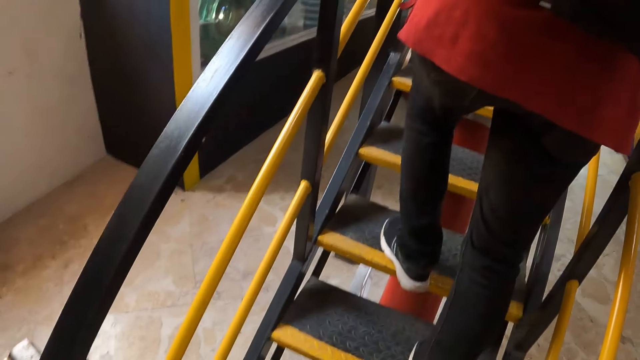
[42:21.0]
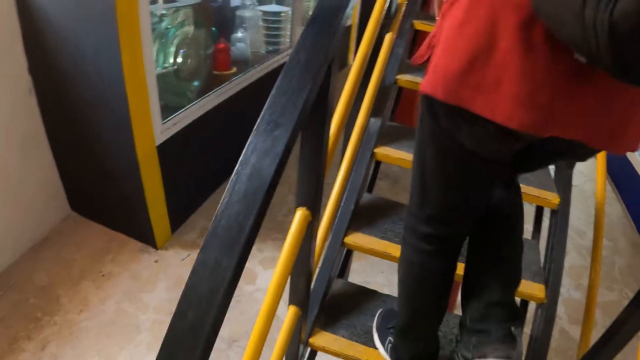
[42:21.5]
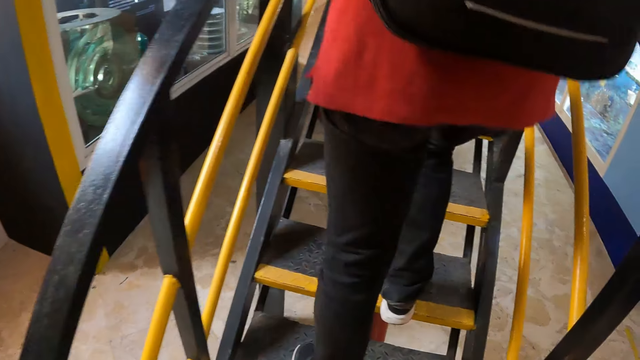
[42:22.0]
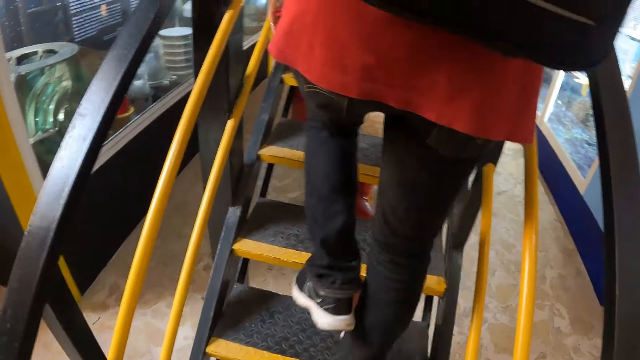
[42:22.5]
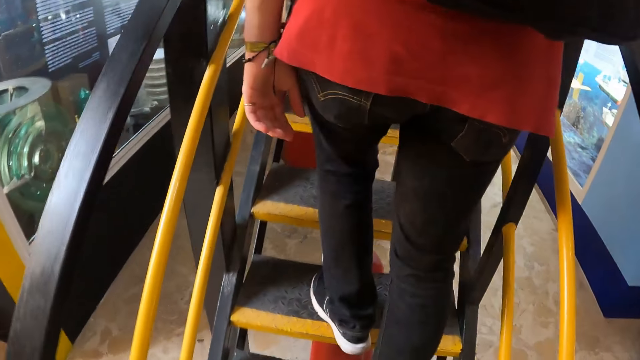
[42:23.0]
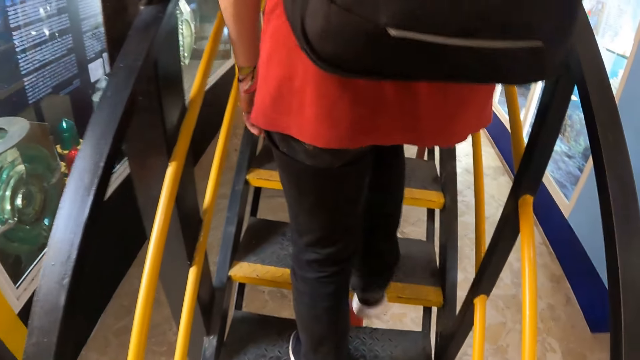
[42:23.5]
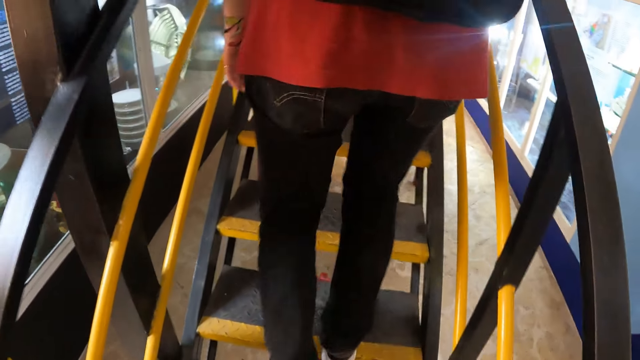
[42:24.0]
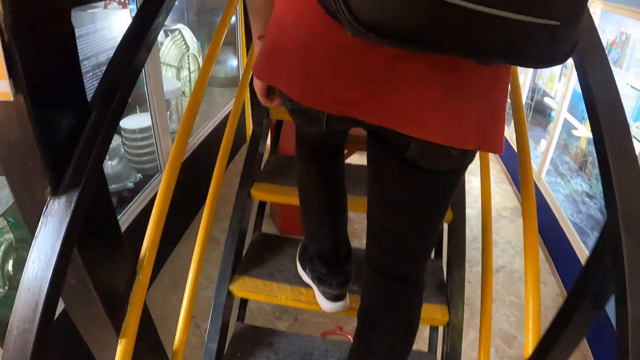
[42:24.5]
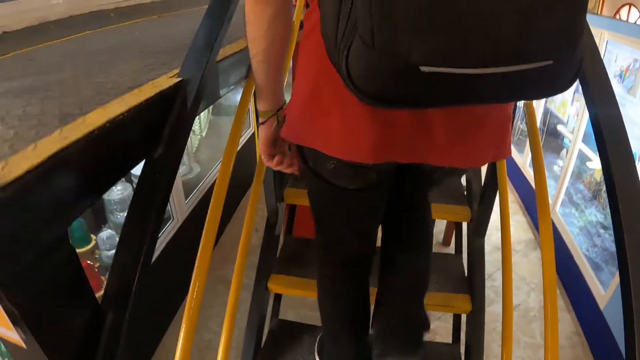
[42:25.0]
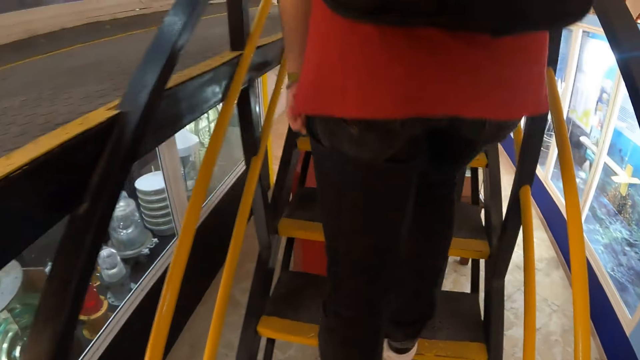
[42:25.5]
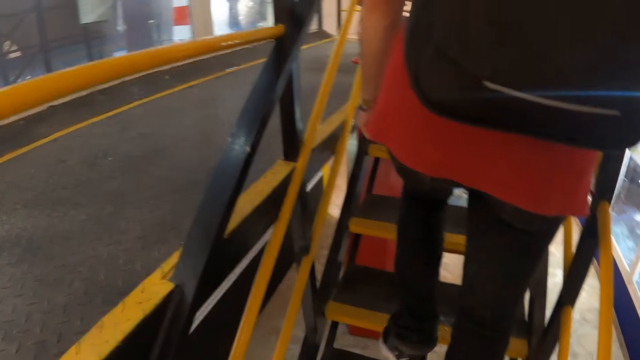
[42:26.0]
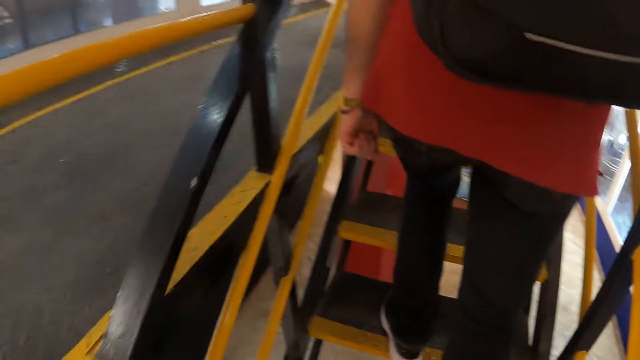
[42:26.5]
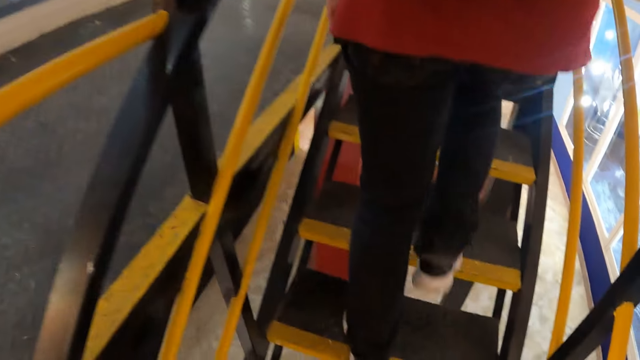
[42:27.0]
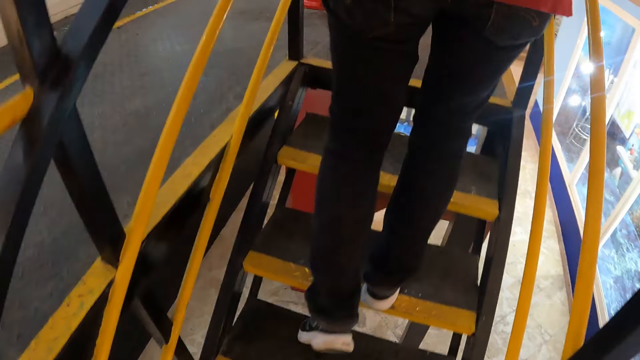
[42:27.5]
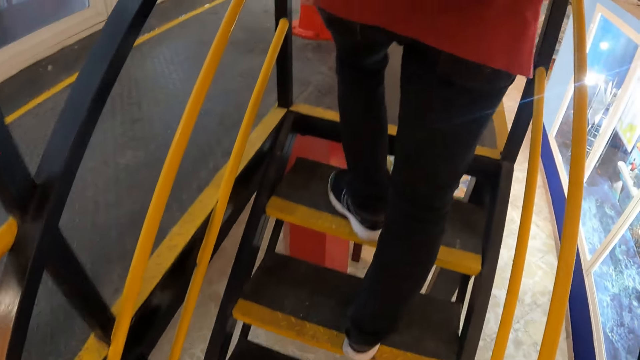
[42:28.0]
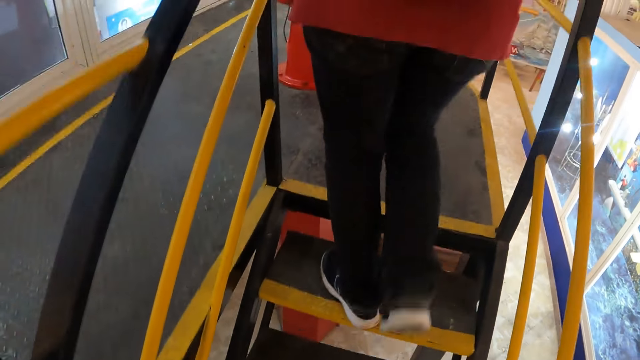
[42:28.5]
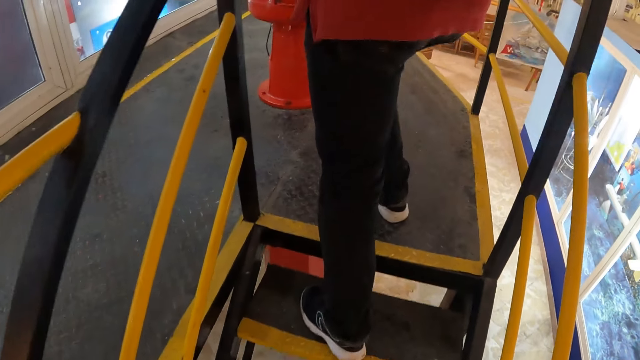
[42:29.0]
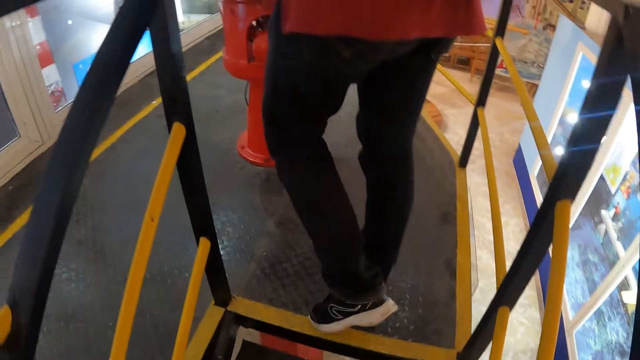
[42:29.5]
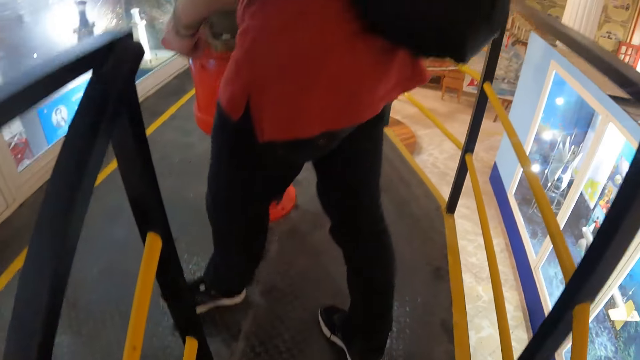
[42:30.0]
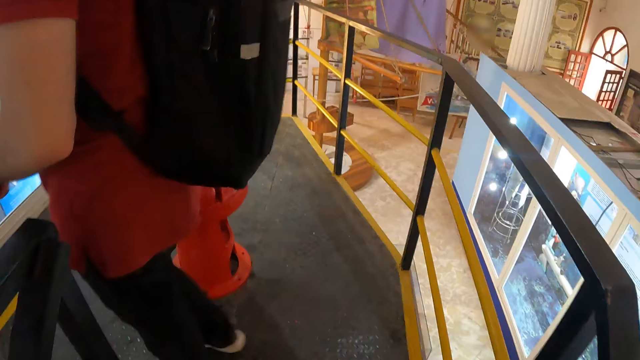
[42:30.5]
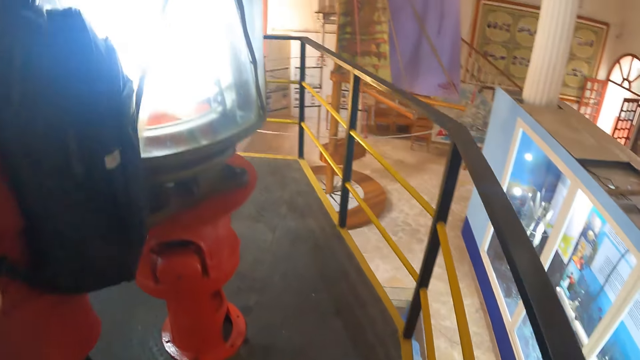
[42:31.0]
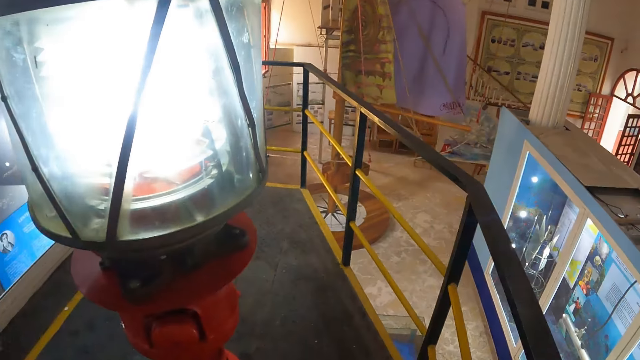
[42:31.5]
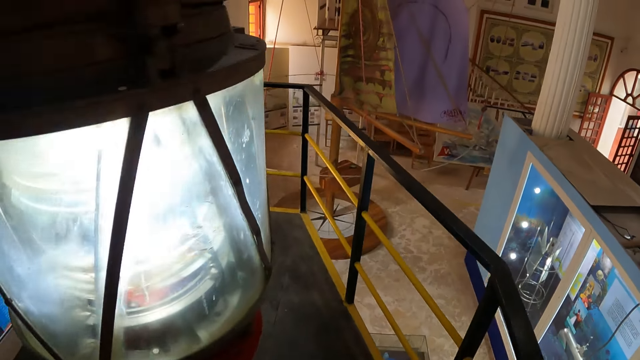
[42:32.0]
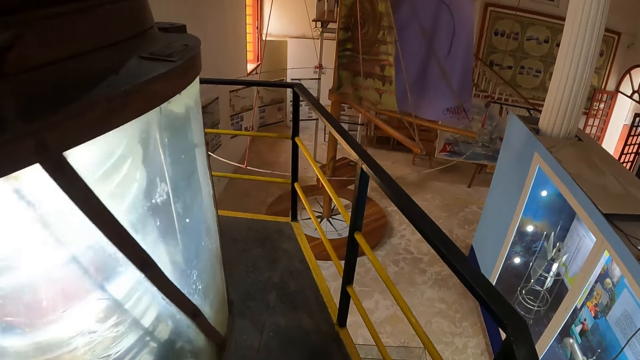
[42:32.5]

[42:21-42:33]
The camera wearer walks up the staircases.

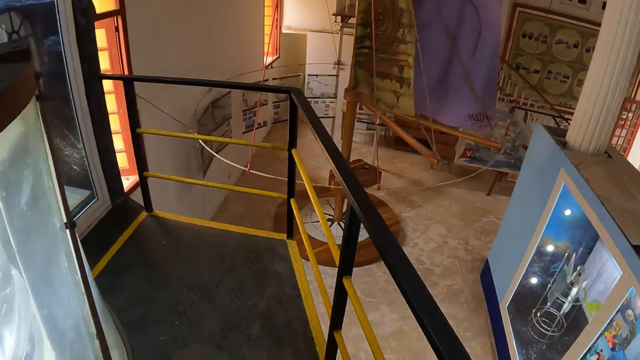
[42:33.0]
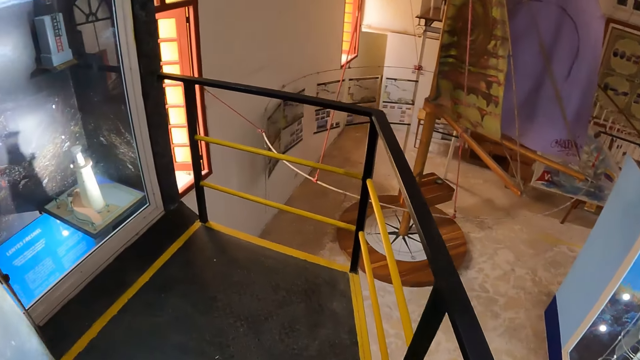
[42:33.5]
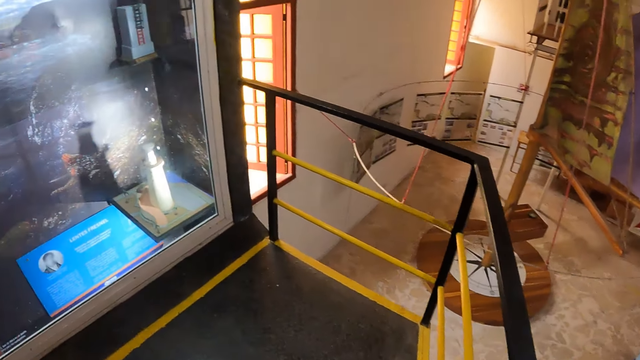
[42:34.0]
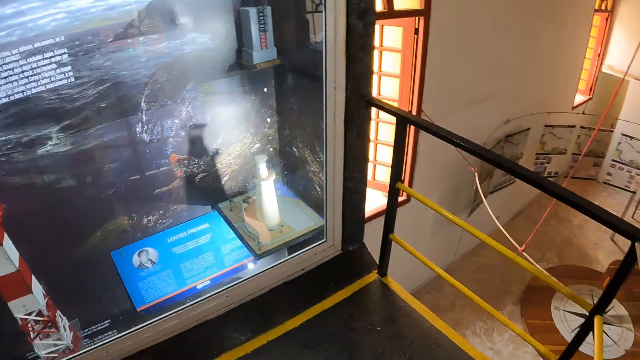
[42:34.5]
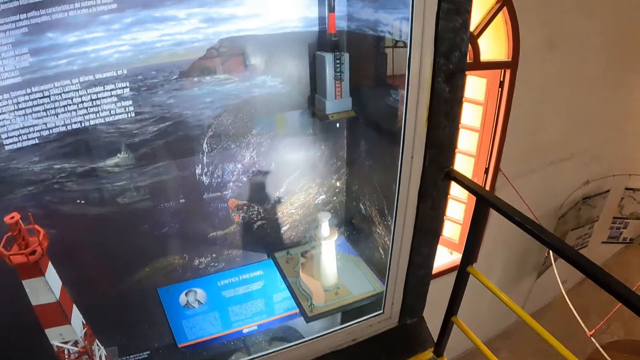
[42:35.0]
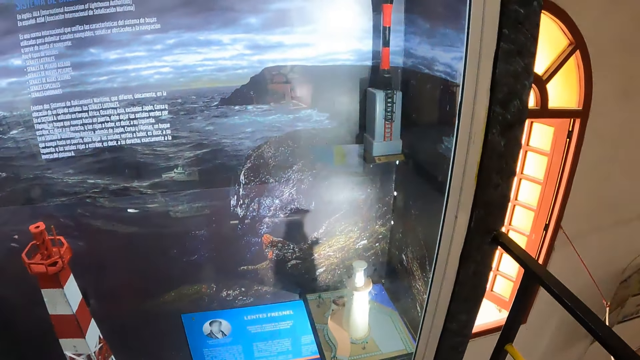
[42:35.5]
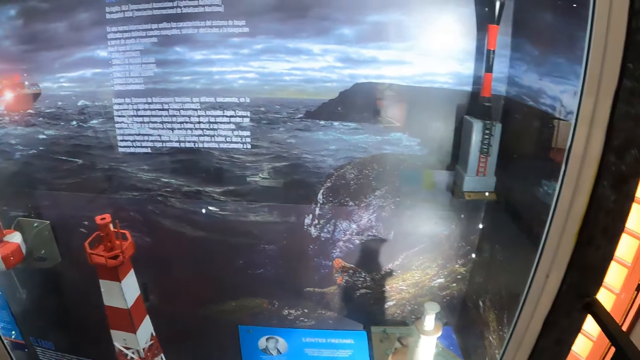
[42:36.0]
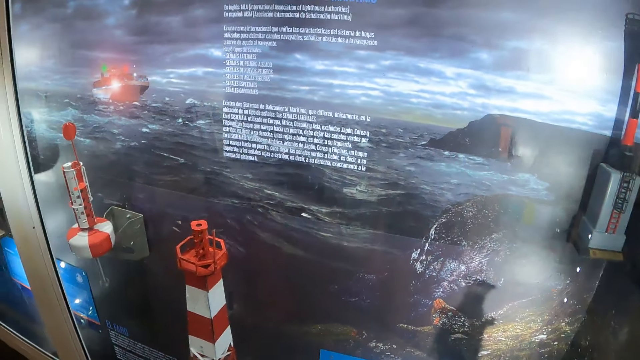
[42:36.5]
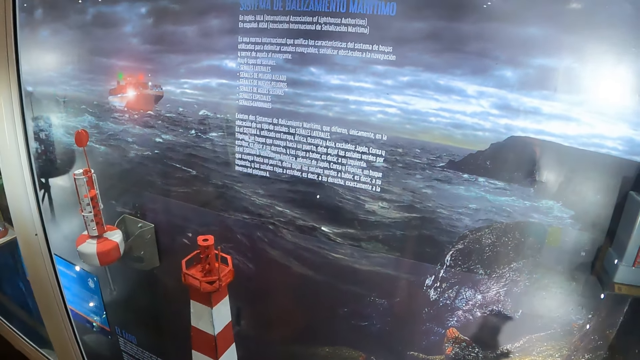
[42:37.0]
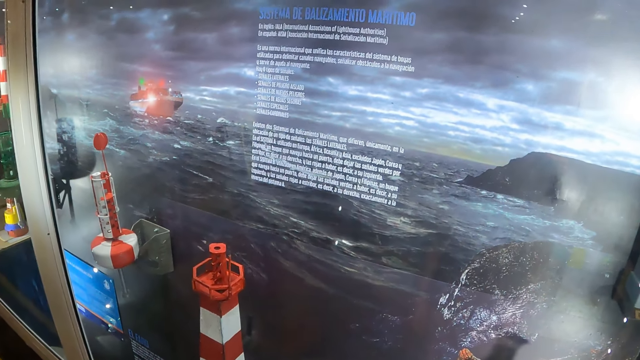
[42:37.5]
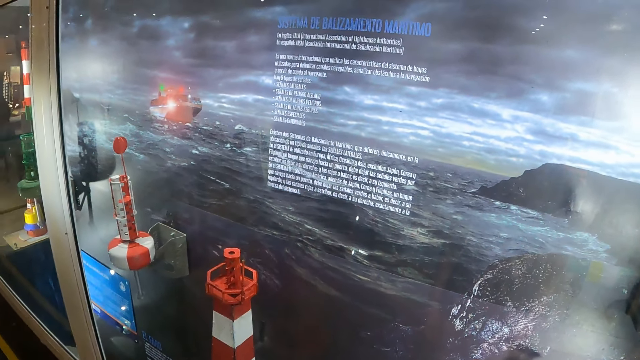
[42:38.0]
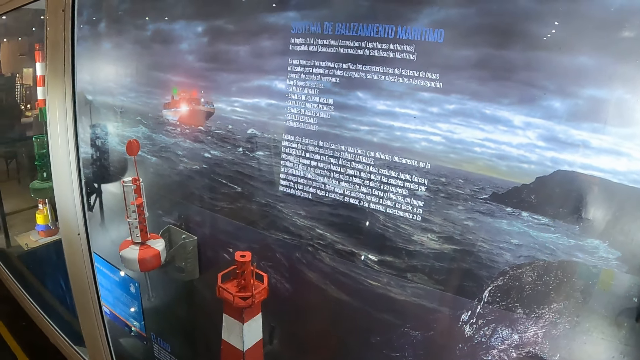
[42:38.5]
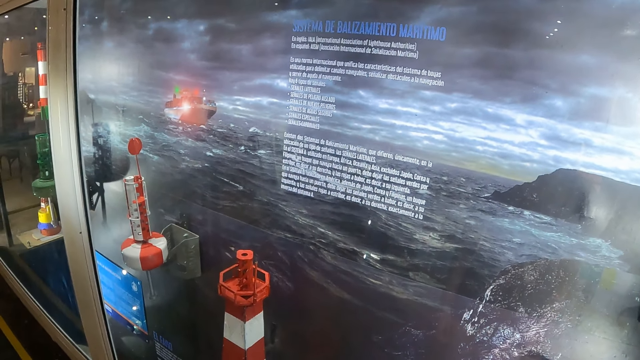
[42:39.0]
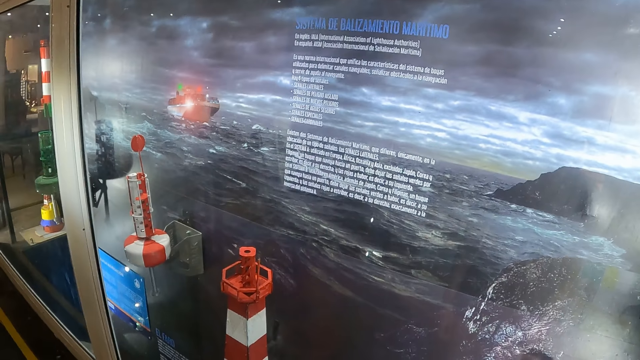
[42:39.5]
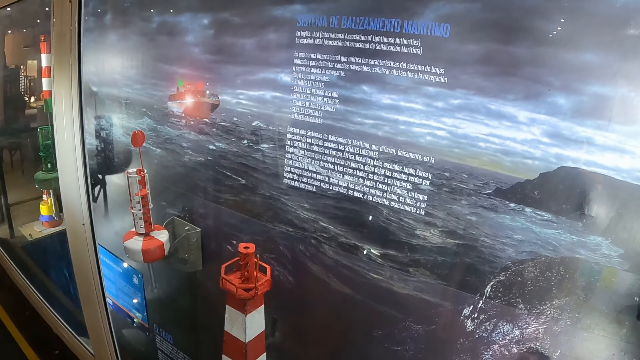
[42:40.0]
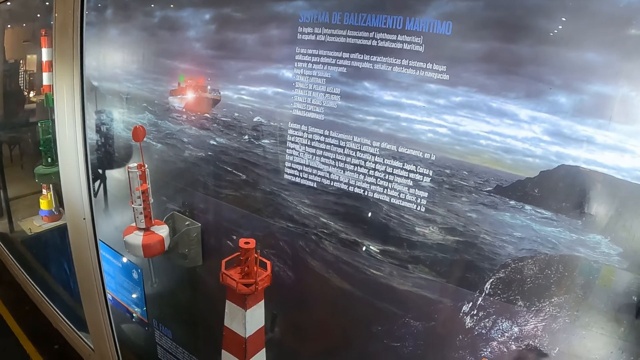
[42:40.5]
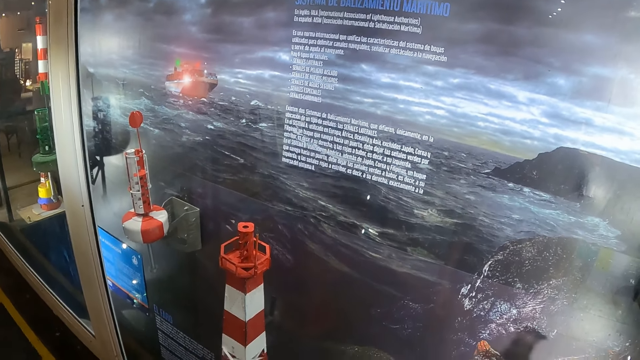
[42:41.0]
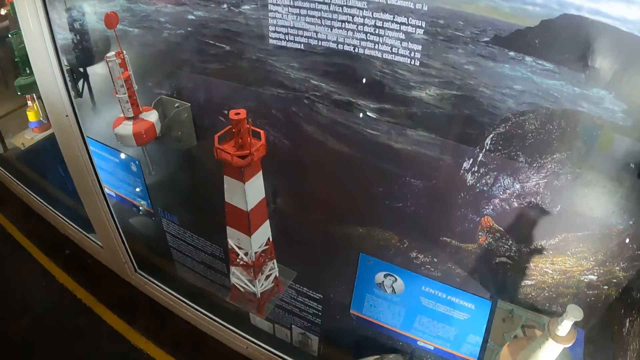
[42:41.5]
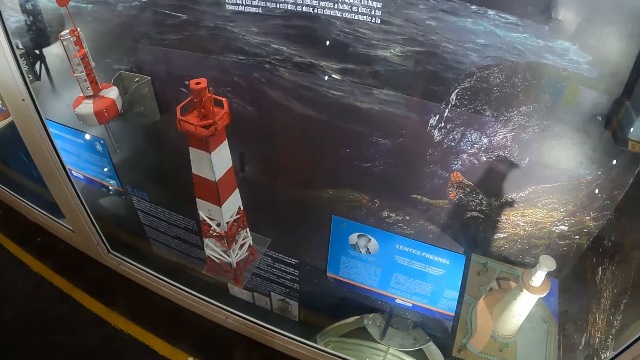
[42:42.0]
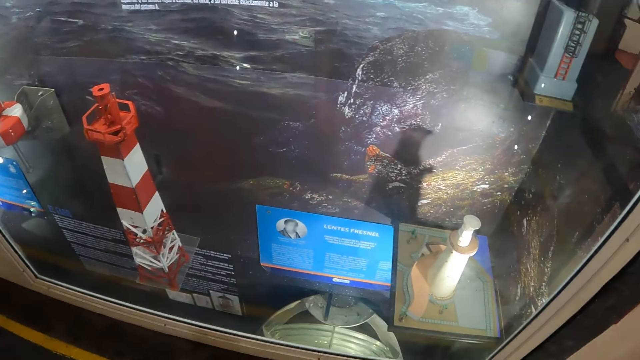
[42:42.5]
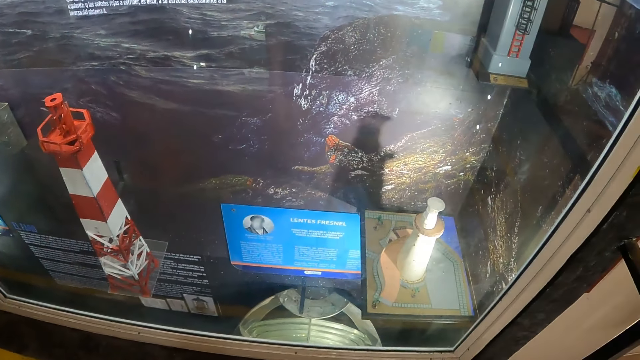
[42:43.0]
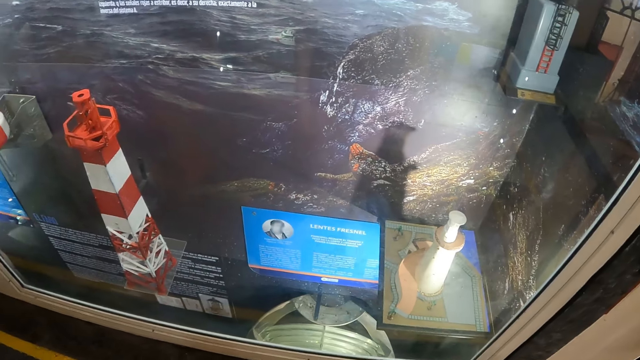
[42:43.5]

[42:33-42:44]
The camera wearer looks around. They look at the writings on the wall.
